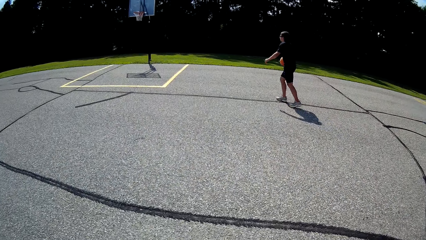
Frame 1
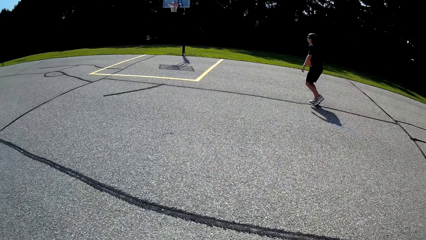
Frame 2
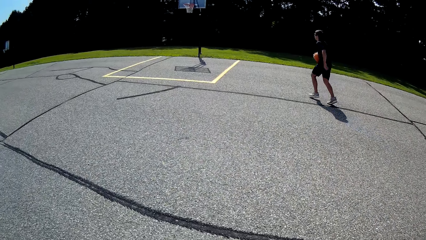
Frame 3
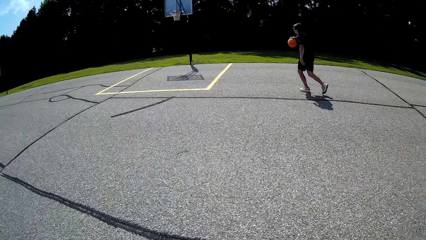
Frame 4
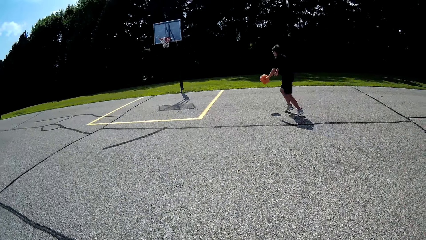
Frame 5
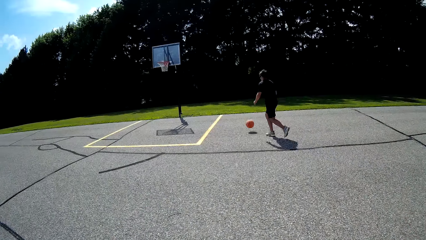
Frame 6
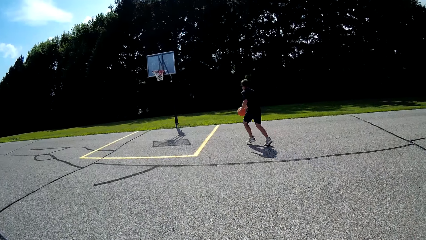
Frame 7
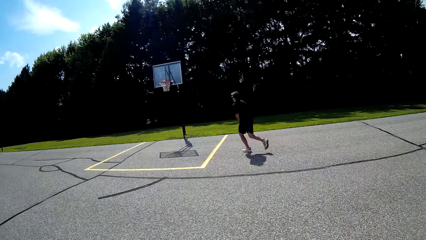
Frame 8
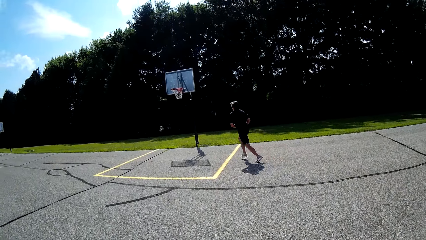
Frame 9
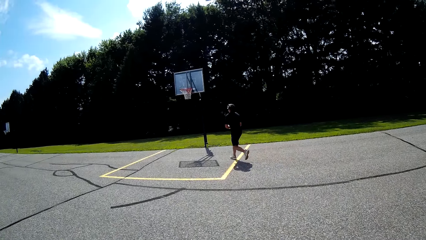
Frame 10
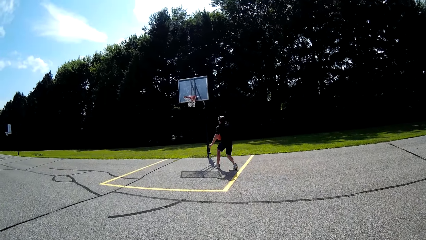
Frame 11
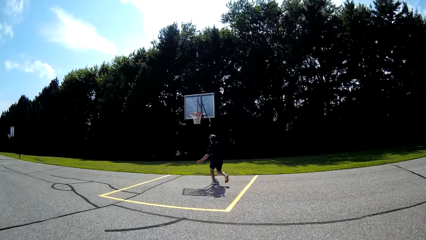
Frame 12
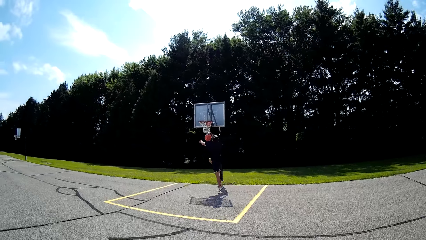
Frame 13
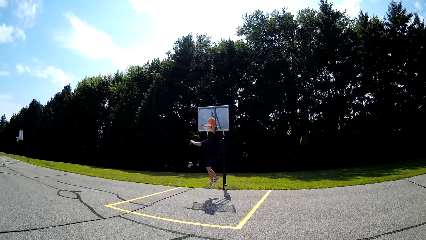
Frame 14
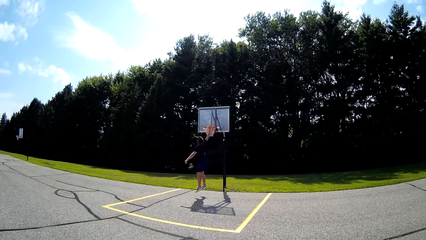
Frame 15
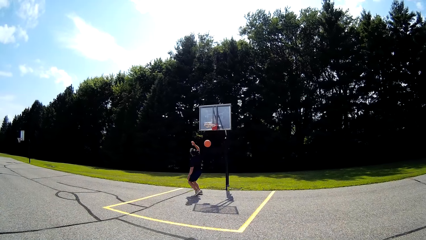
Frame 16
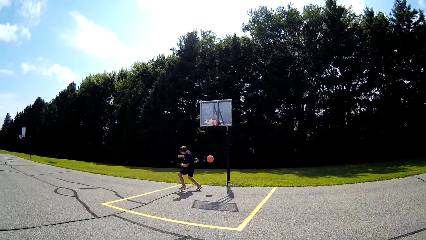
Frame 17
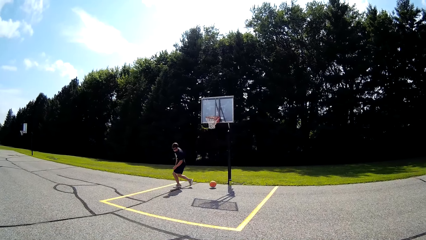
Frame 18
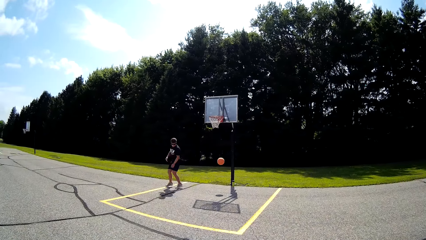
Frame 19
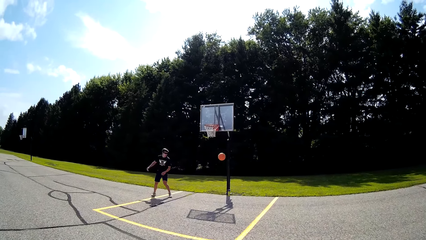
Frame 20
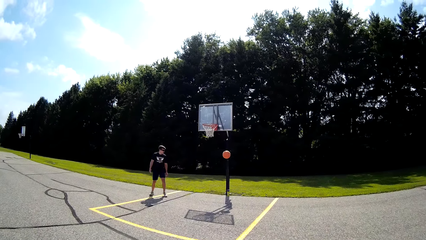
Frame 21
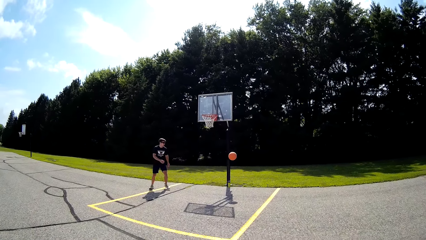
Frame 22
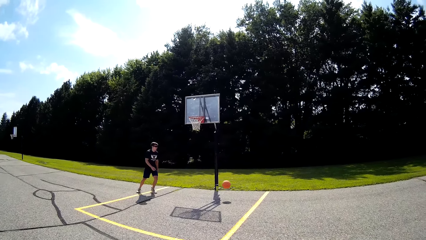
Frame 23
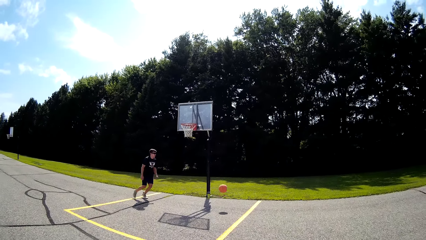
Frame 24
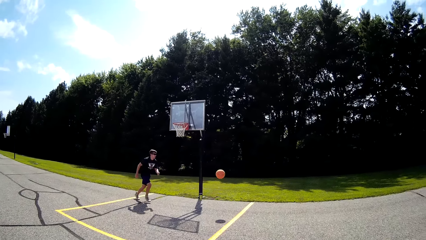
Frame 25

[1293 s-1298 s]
The man bounces the basketball. The camera wearer moves towards the basketball post. They watch as the man plays the basketball. The man throws the basketball in the hook.

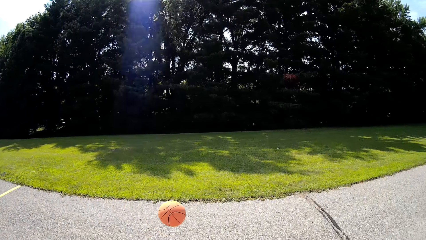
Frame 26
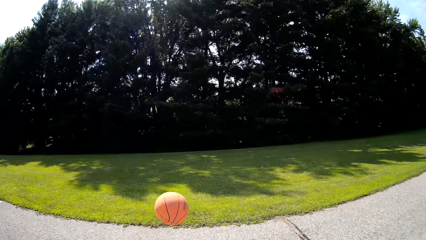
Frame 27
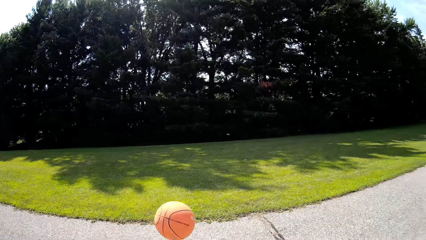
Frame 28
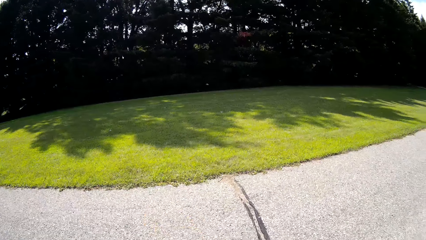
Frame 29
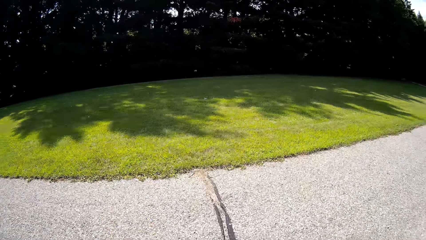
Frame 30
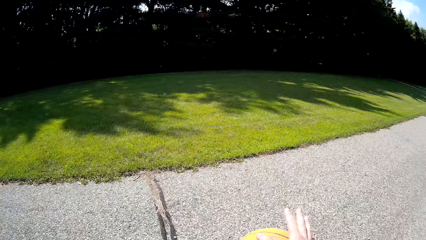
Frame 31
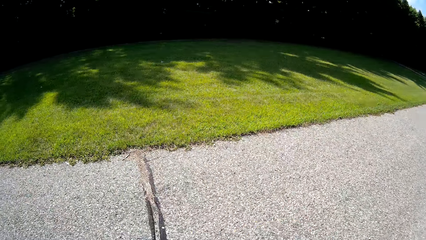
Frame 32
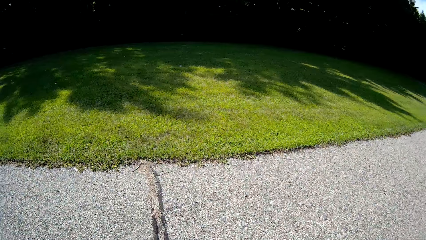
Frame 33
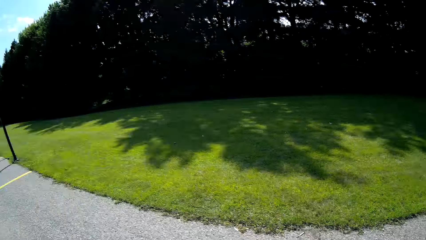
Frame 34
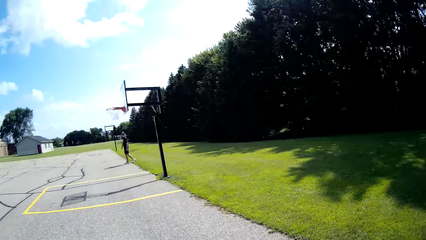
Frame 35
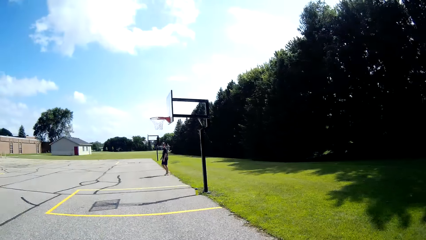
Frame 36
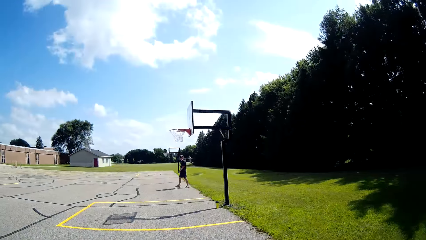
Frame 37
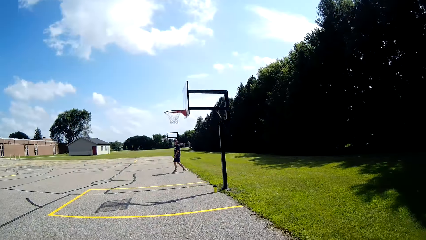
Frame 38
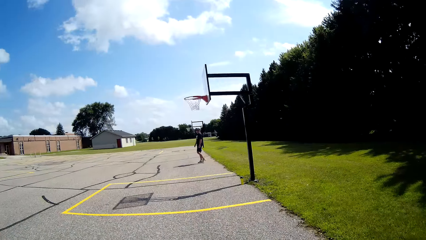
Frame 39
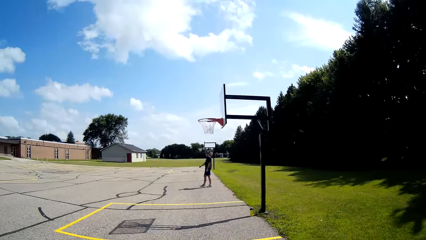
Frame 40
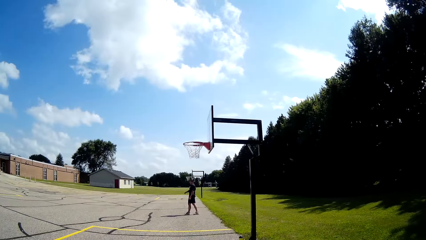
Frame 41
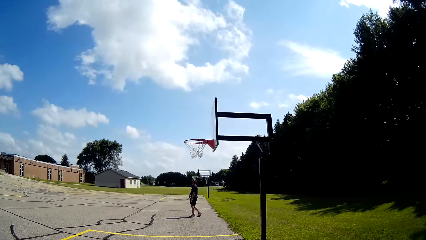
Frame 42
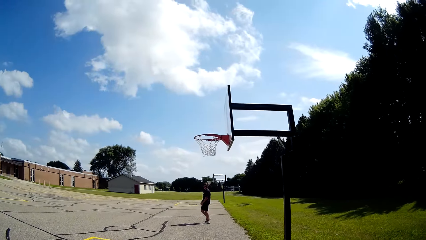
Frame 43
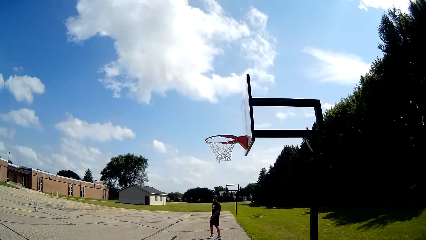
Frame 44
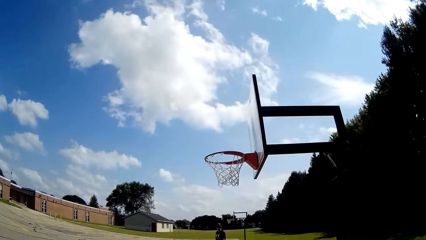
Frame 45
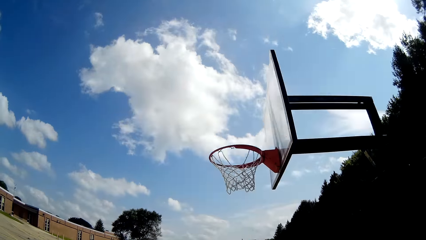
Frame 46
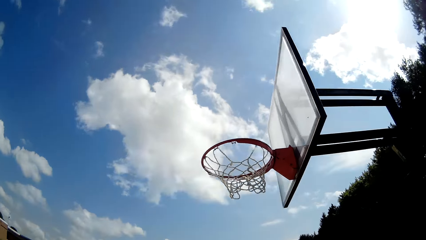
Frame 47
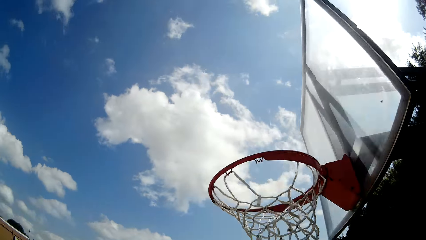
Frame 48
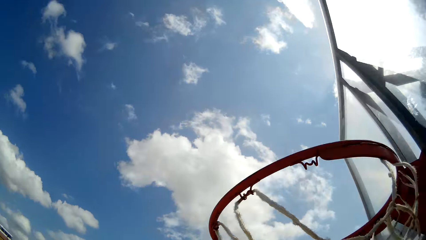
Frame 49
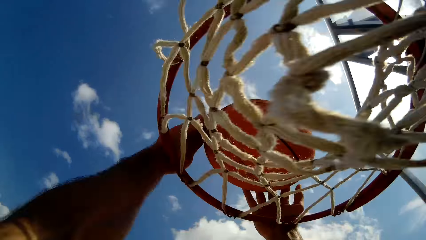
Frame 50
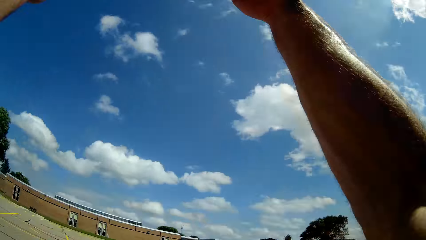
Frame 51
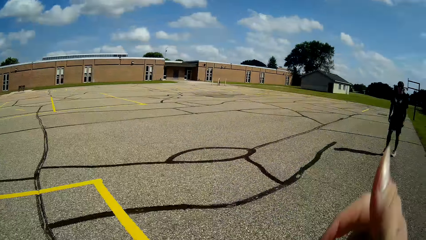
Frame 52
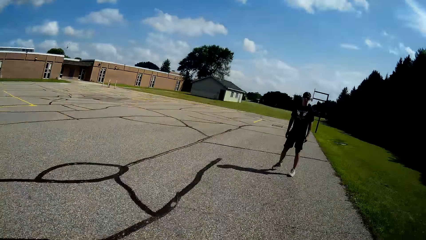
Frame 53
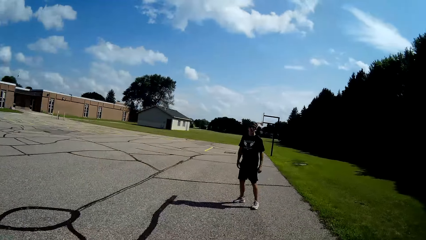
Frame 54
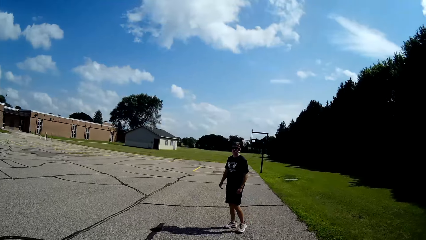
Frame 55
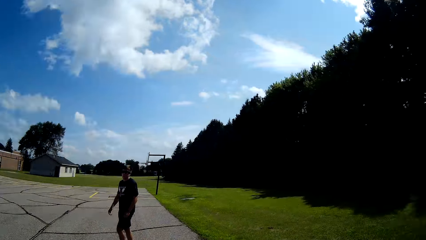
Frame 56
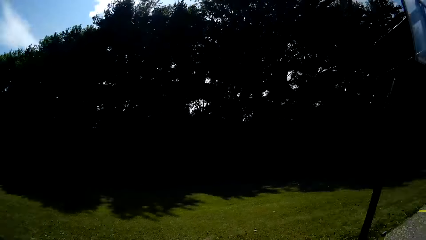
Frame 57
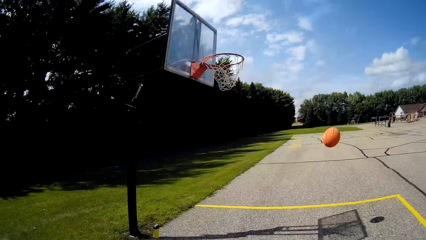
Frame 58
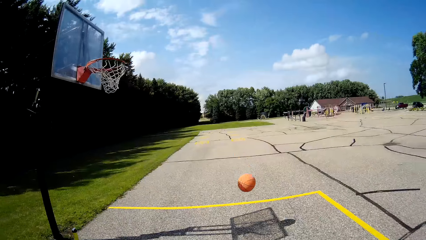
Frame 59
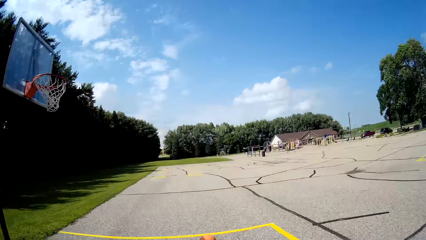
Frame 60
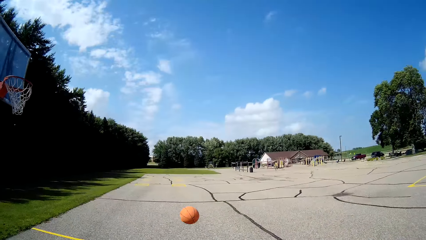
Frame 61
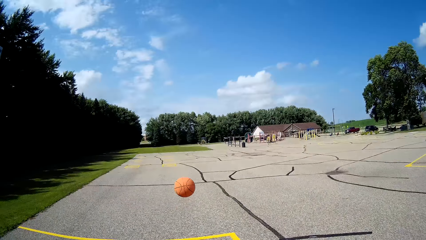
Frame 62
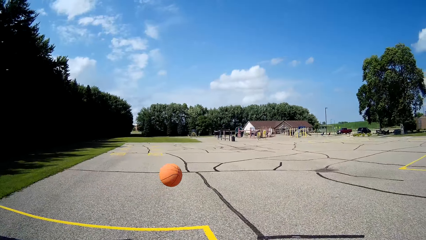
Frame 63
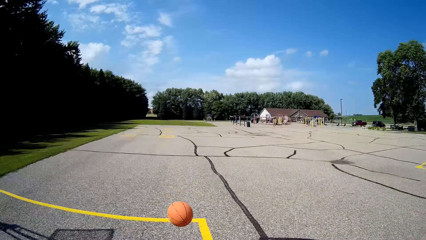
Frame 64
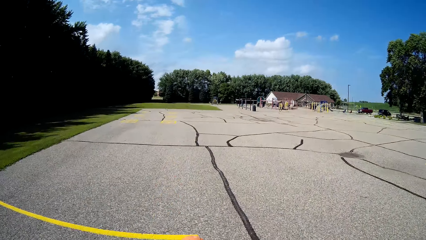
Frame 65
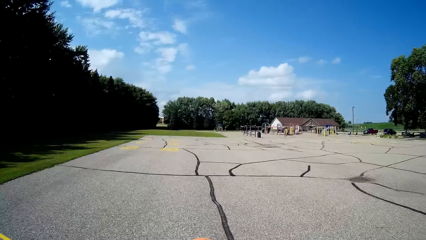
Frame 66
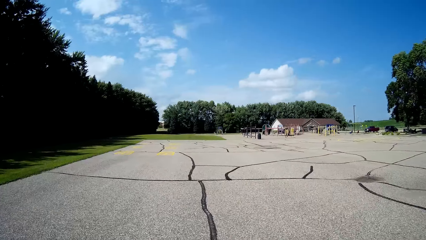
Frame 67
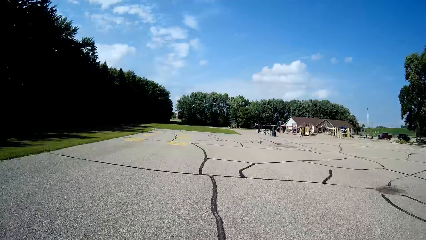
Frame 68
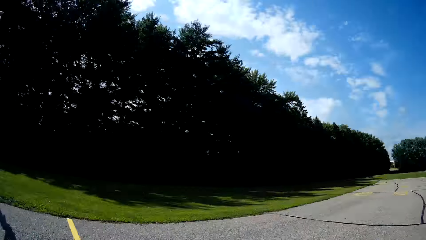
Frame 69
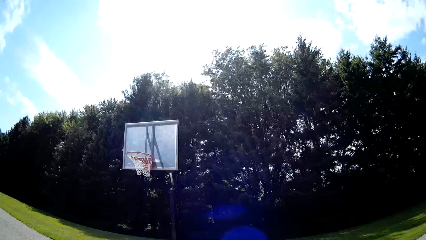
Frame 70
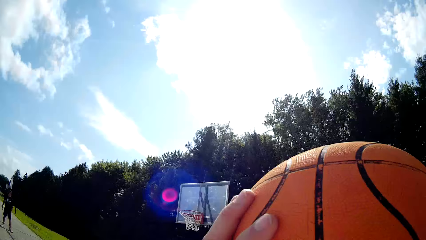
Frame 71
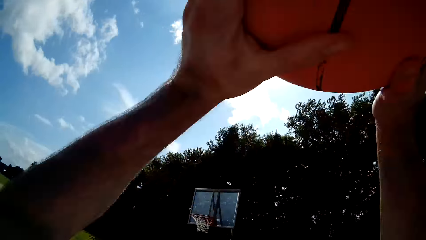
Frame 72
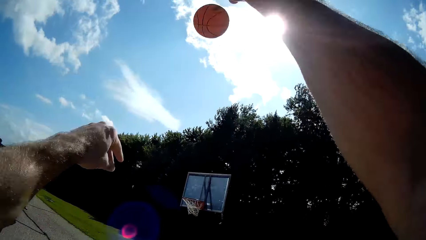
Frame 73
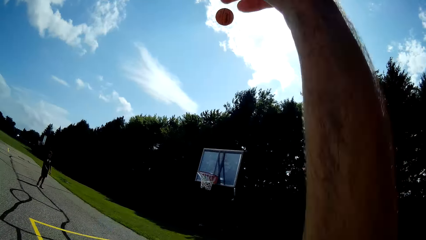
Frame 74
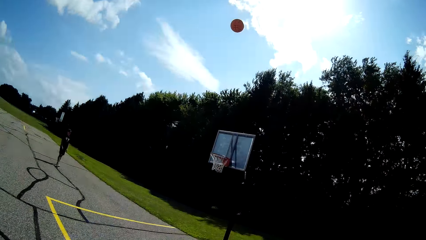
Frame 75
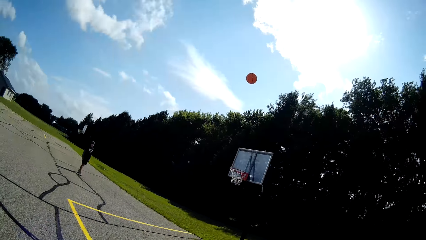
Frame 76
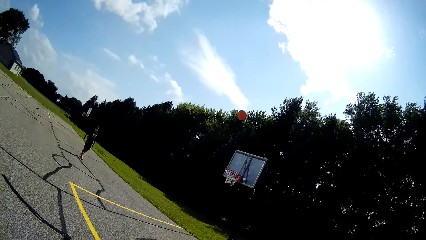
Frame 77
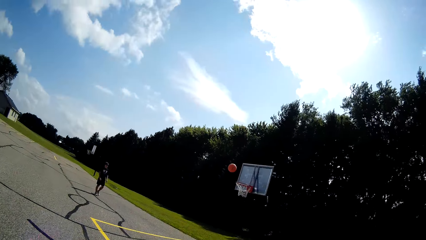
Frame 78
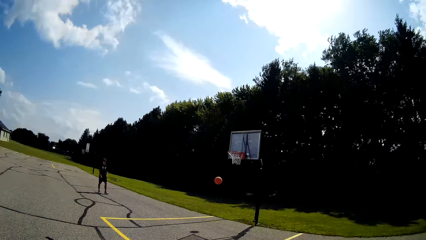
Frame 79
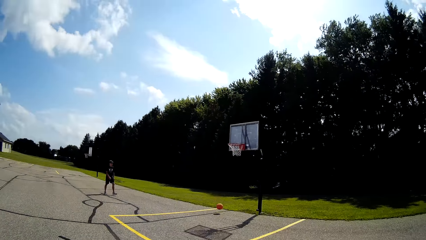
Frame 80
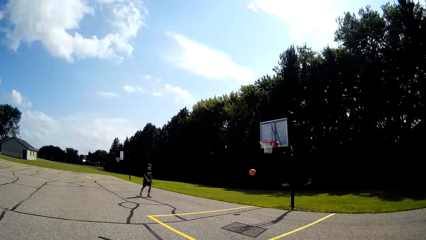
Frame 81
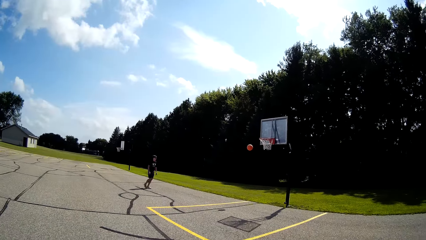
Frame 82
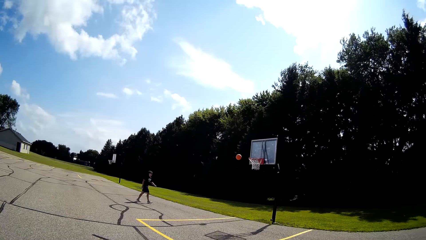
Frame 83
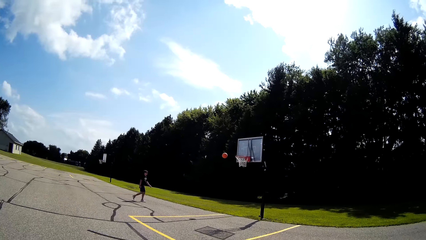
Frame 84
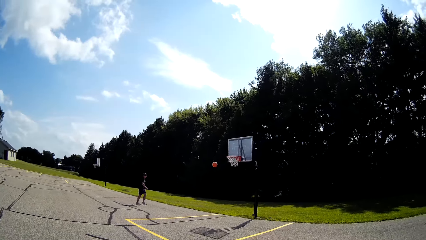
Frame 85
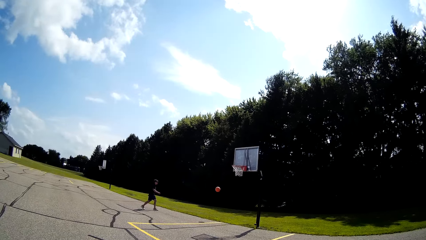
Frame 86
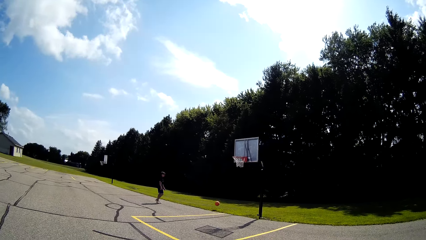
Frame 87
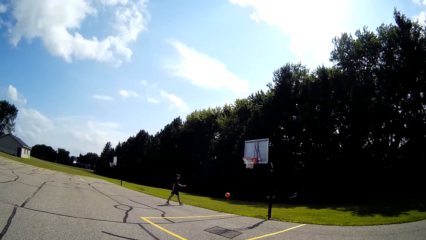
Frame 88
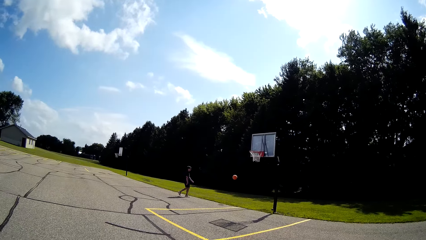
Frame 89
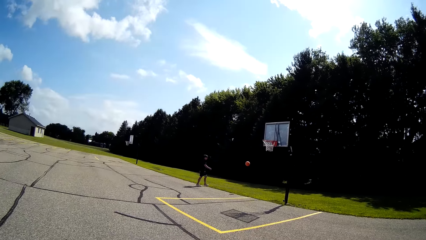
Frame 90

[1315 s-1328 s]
The camera wearer bounces the basketball towards the basketball post. A man walks around the basketball pitch. The camera wearer throws the basketball into the net of the basketball post. The man stands in the basketball pitch. The camera wearer moves towards the basketball. They bounce the basketball, catch the basketball and throw the basketball towards the basketball post. The man walks towards the basketball.
